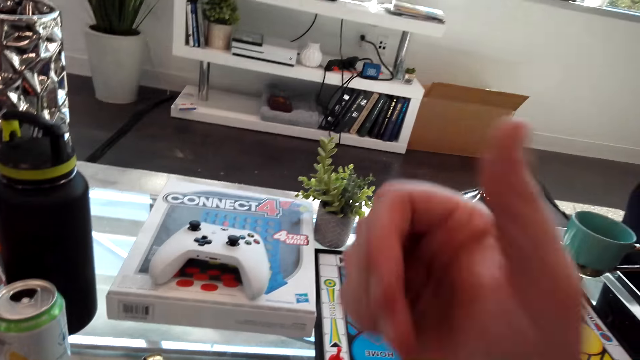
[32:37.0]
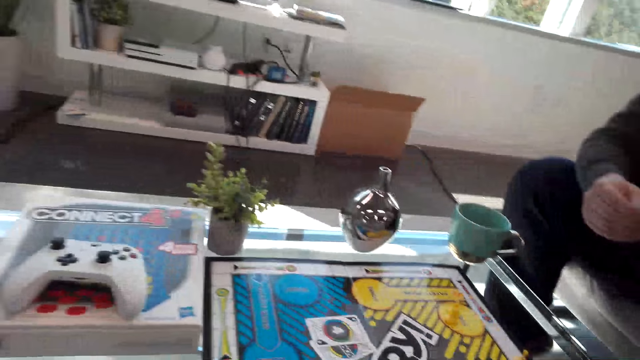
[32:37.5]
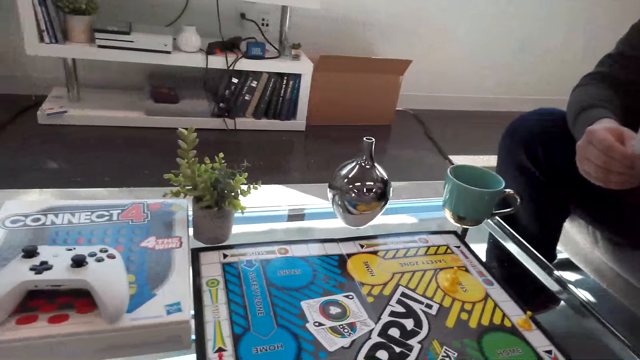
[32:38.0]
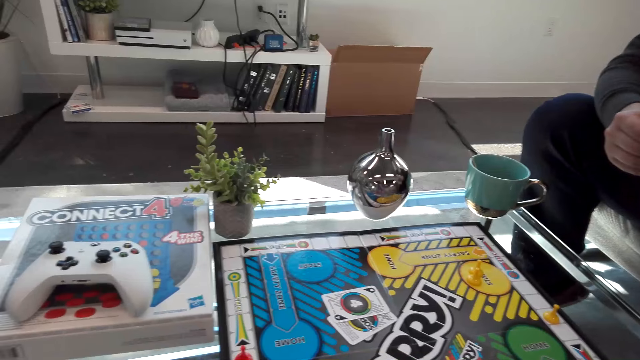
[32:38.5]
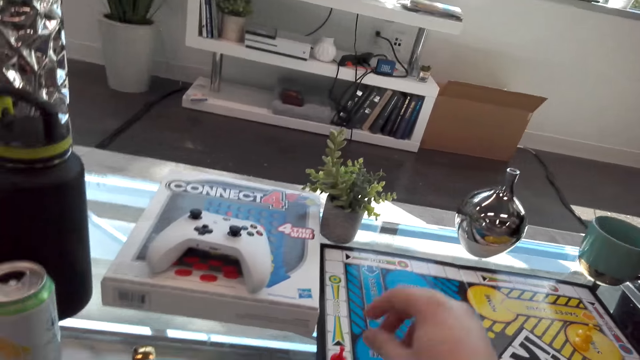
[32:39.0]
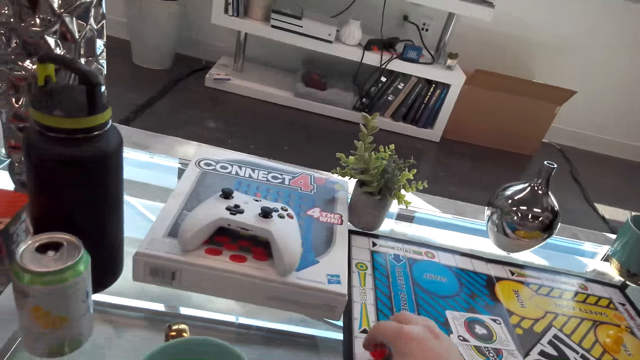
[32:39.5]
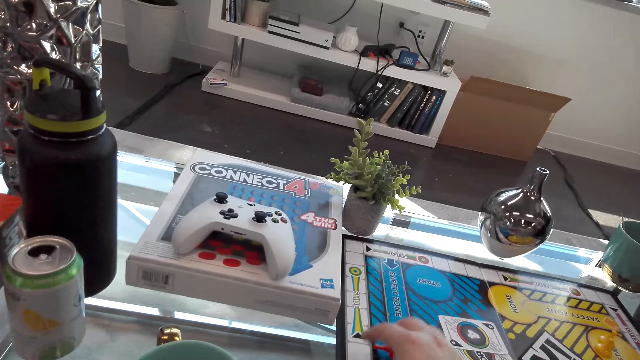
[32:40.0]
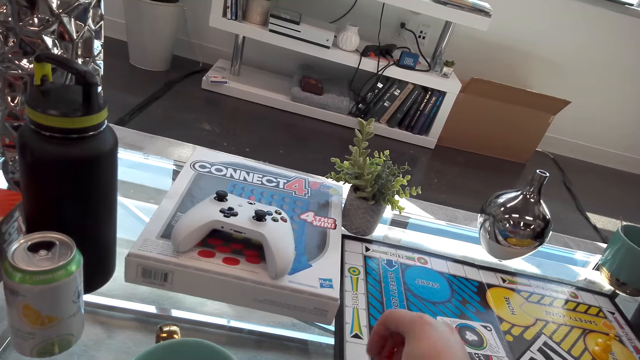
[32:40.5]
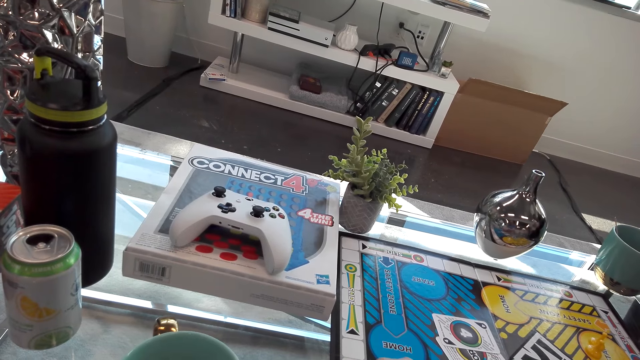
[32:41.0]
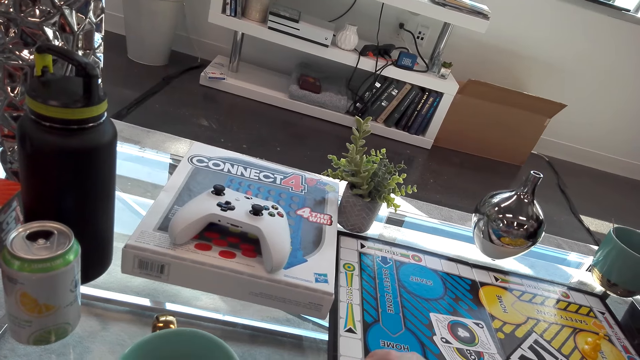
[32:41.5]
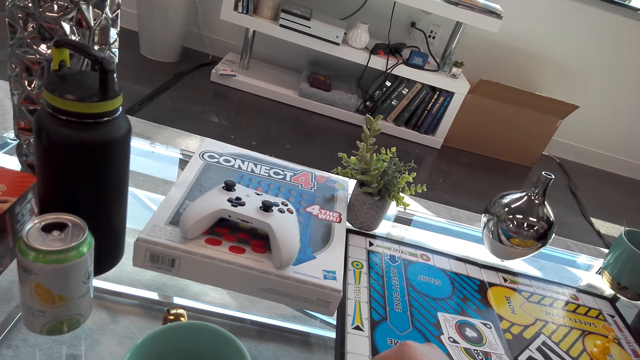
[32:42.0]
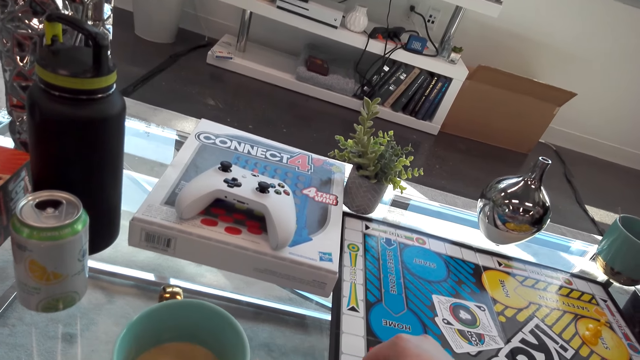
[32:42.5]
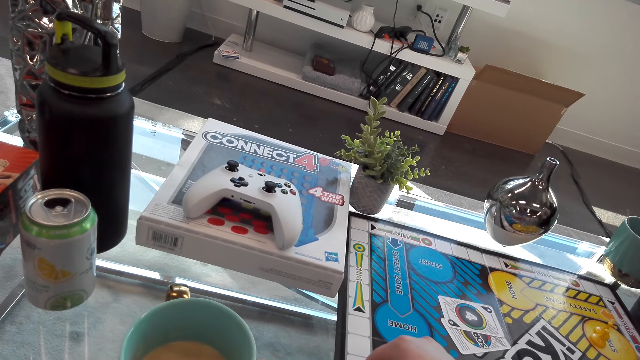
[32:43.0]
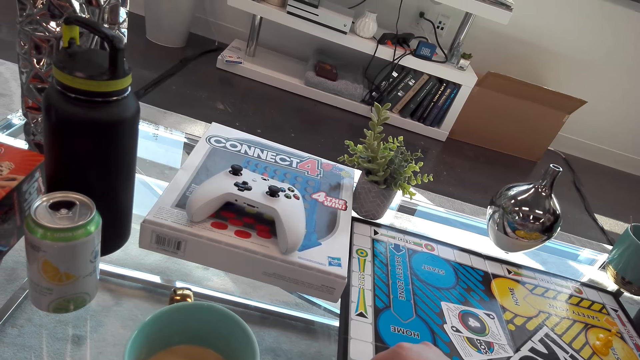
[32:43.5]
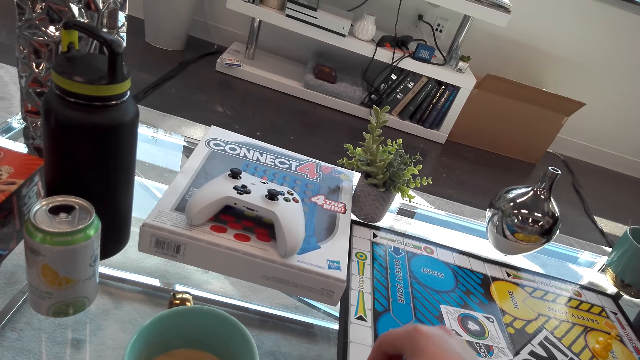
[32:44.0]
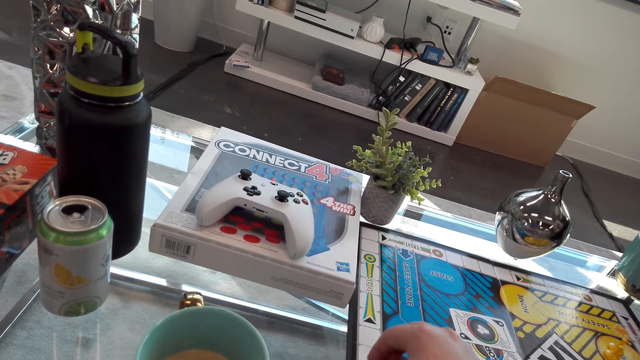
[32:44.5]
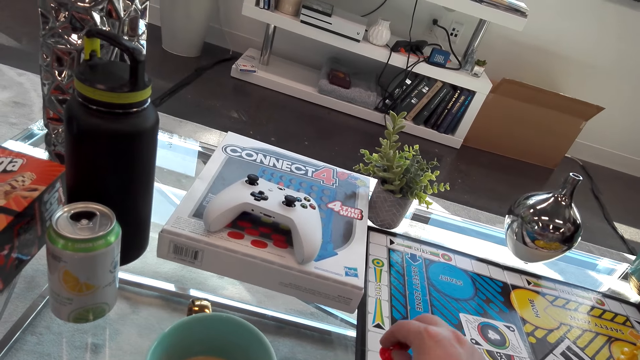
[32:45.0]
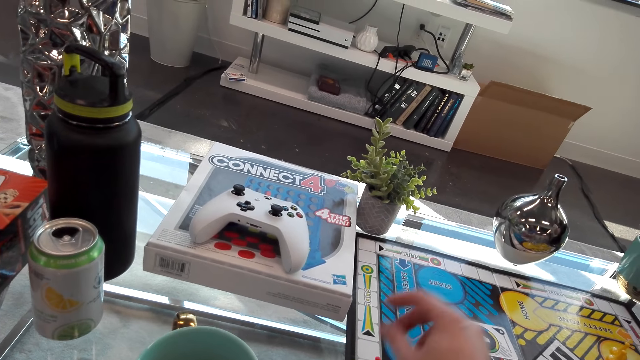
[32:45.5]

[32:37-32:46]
The camera wearer touches the nose. They move the dice.

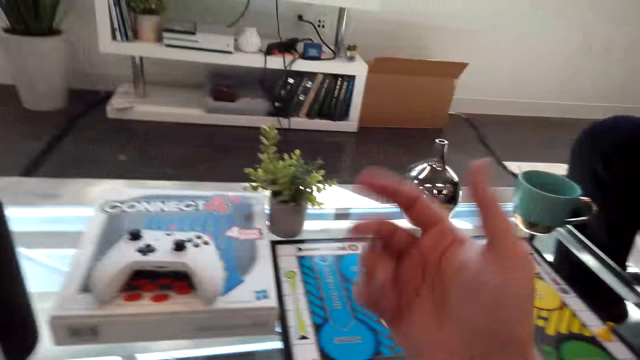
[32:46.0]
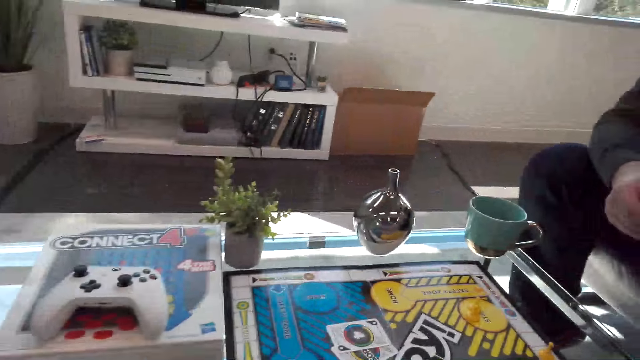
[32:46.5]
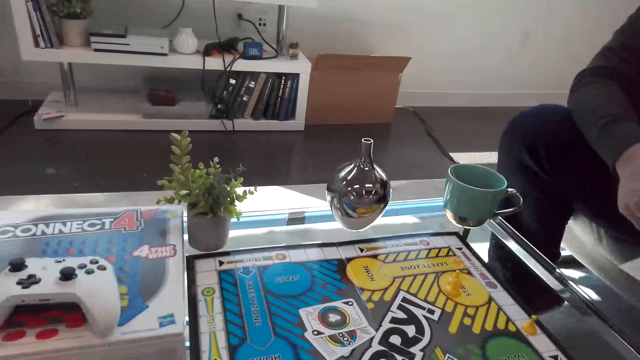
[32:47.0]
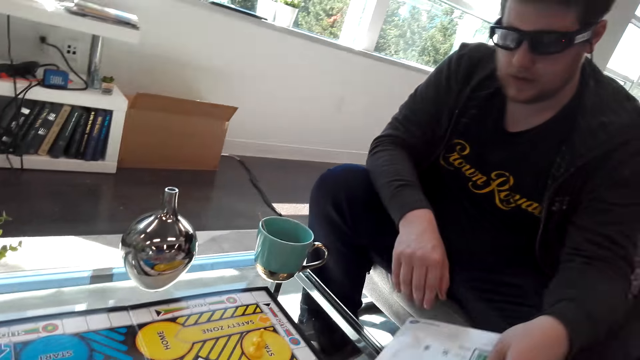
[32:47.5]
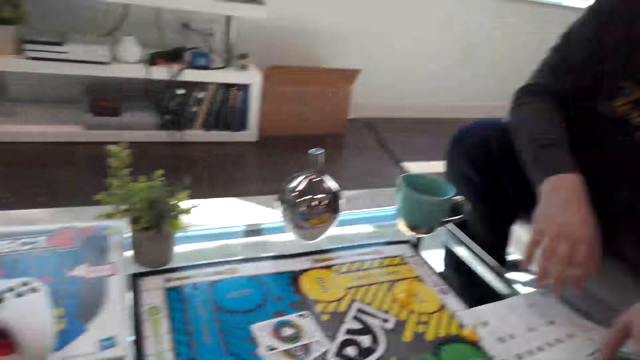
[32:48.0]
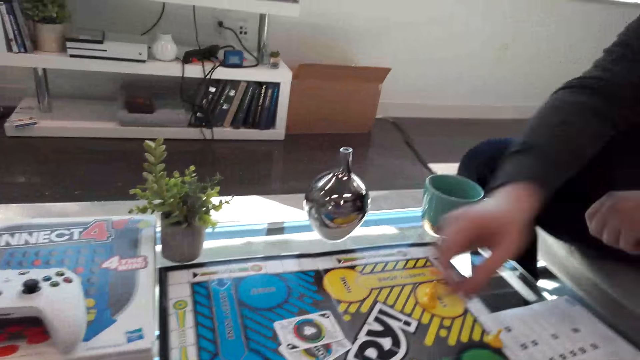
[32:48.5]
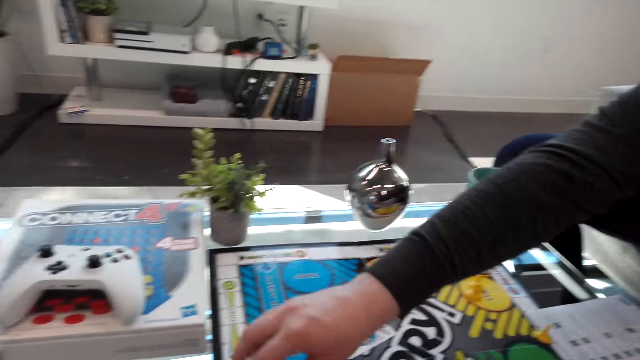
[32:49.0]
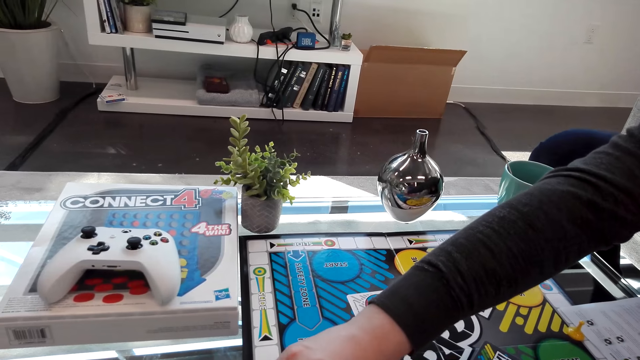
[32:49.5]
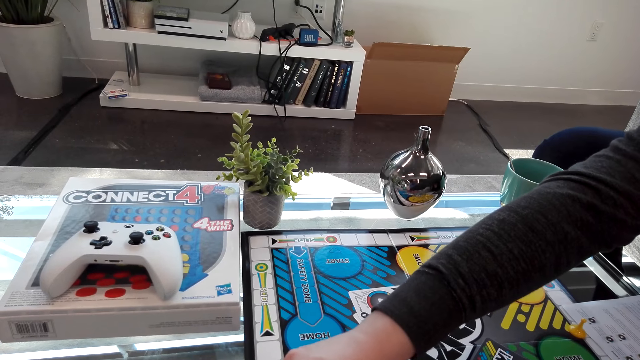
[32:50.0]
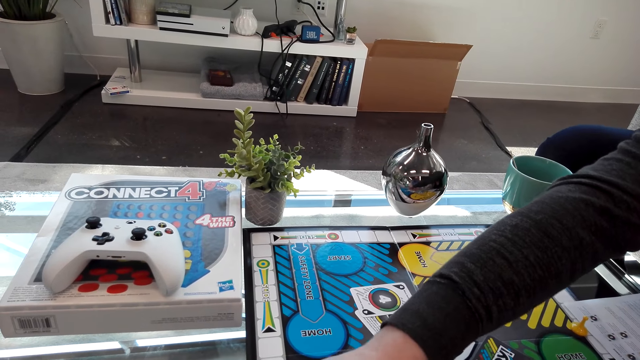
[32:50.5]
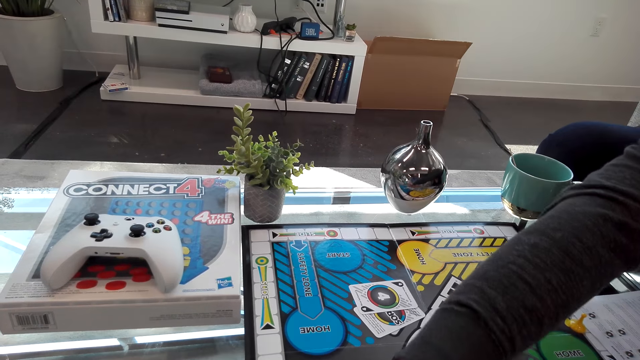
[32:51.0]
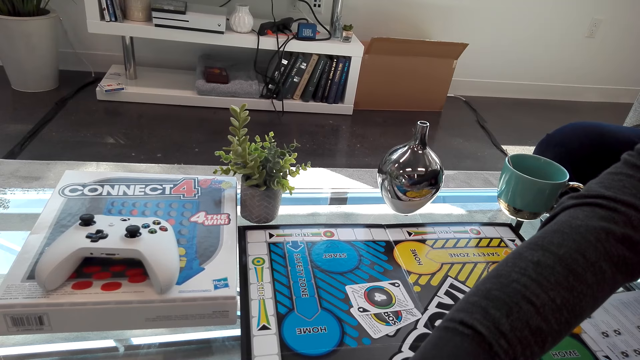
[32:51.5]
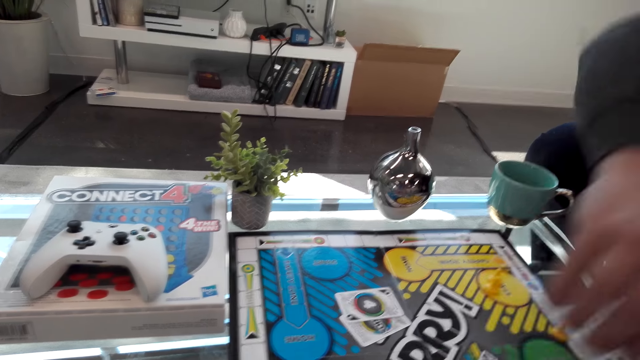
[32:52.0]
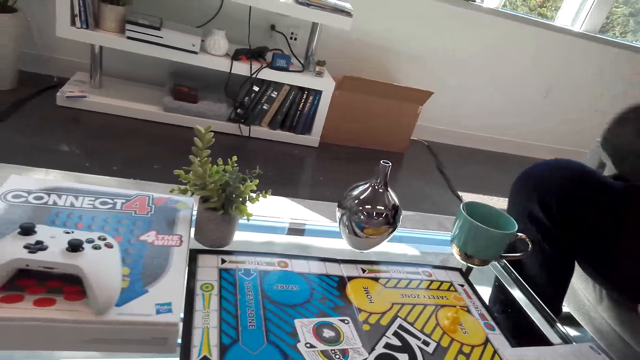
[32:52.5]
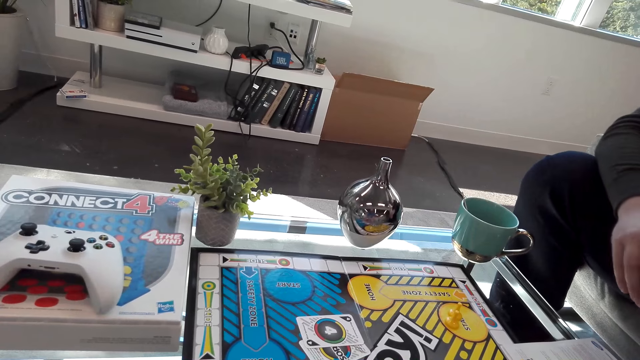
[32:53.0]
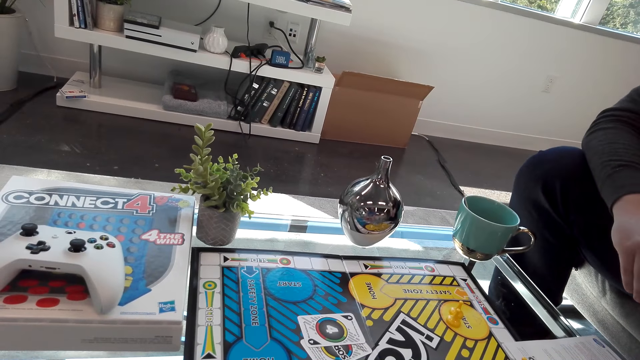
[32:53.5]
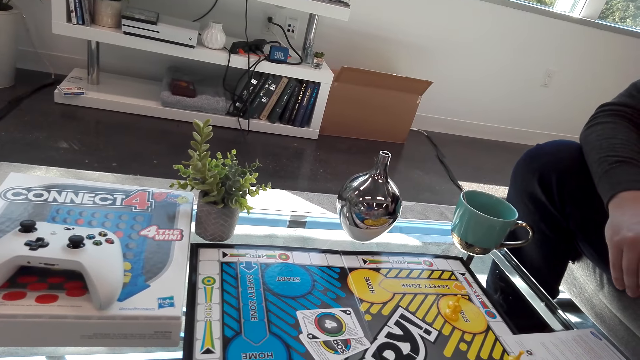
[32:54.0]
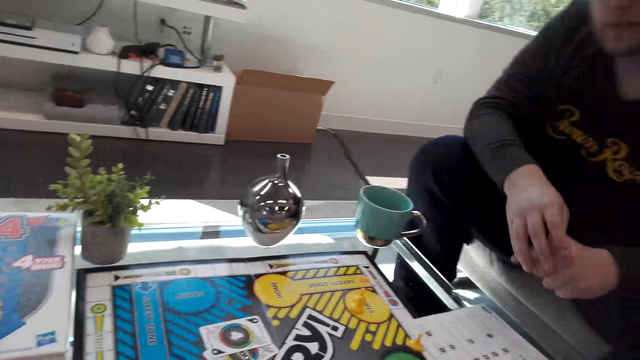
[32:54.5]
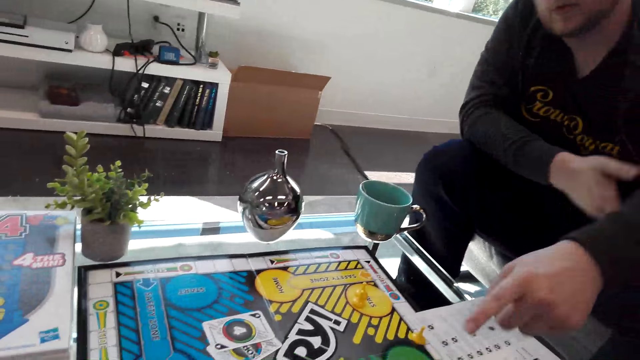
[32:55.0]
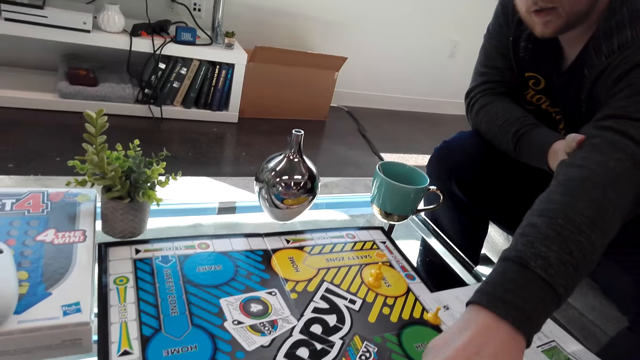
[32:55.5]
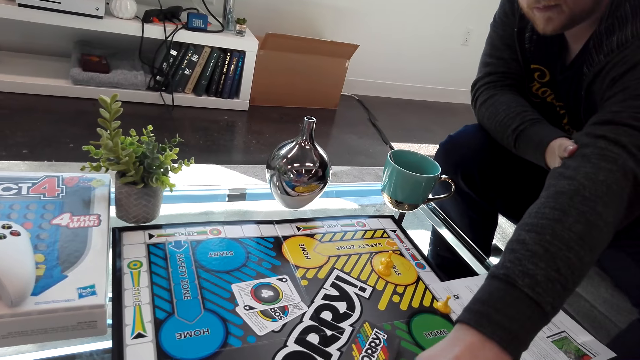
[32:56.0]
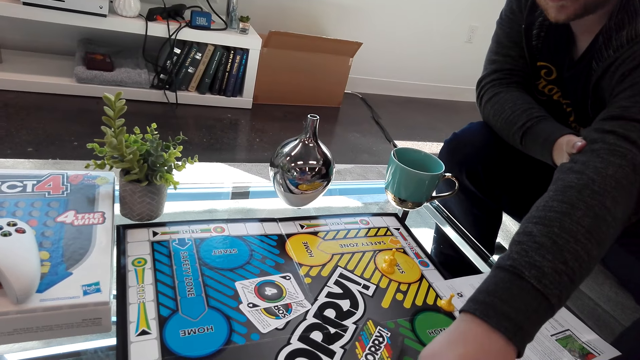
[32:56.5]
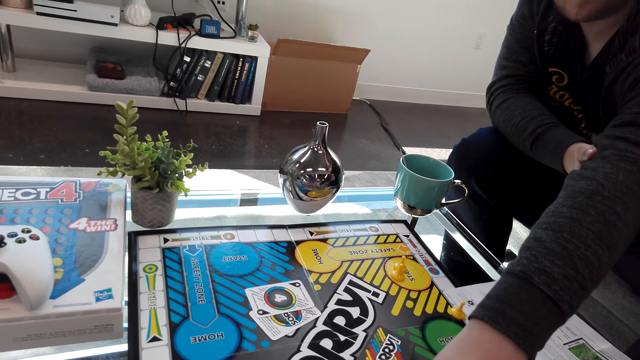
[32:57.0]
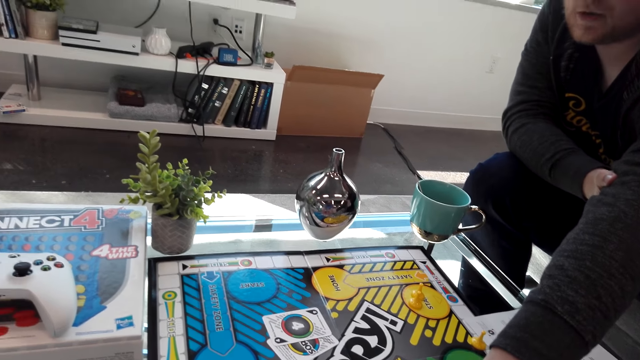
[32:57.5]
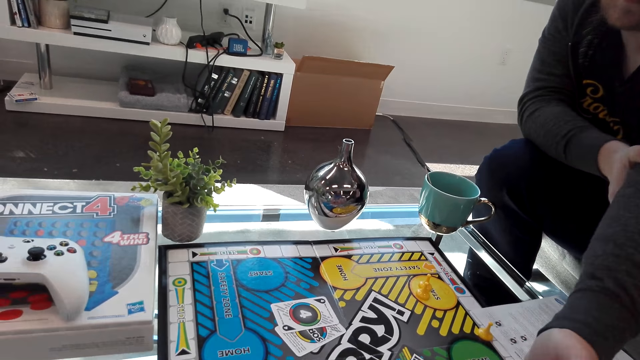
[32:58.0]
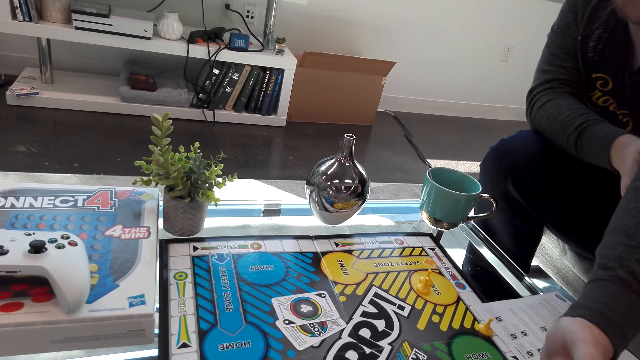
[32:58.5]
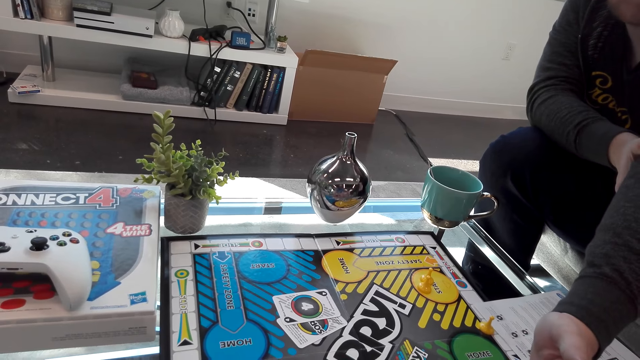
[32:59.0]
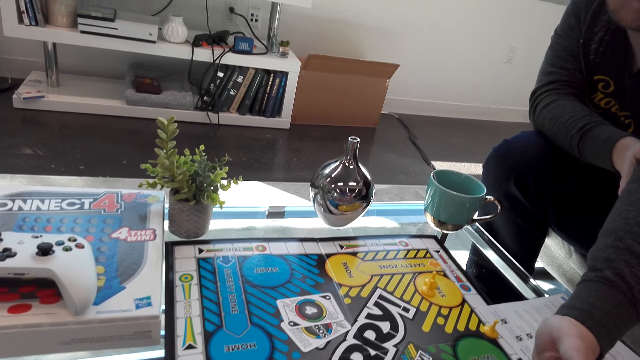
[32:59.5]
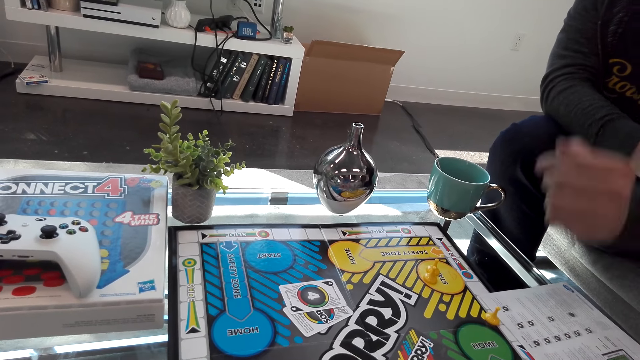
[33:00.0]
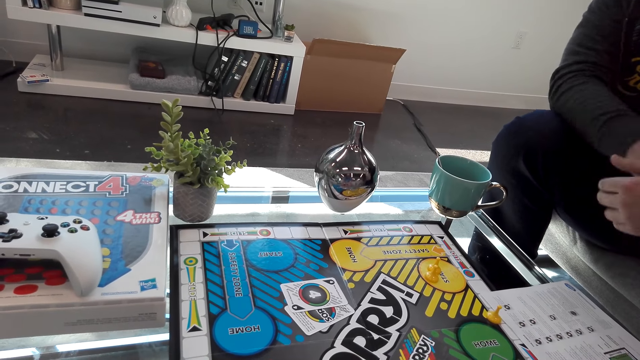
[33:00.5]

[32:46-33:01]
A person puts the instruction paper on the table. The person plays the Sorry game board. The person moves the dice on the board. The person interacts with the camera wearer. The person points at the board.
